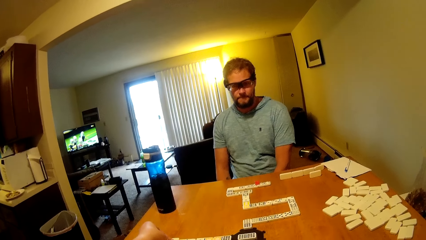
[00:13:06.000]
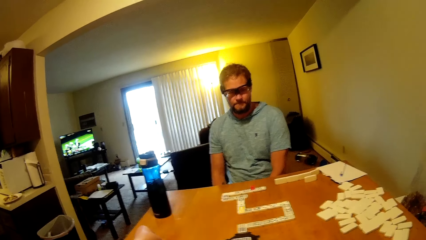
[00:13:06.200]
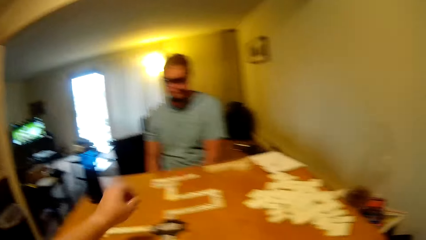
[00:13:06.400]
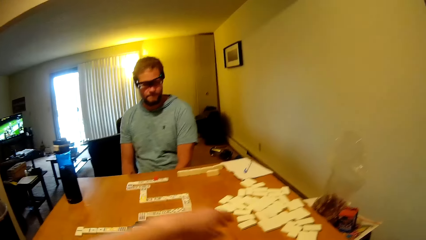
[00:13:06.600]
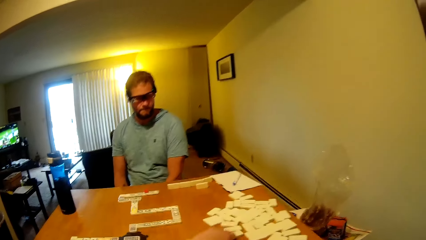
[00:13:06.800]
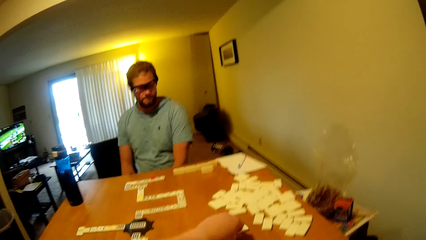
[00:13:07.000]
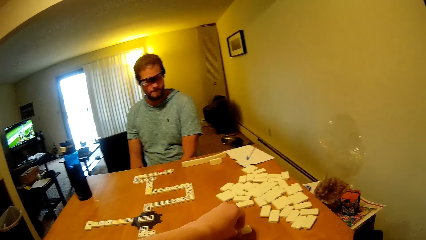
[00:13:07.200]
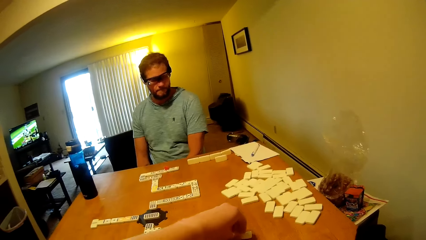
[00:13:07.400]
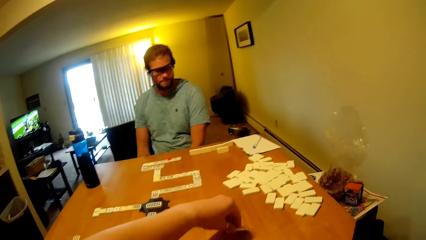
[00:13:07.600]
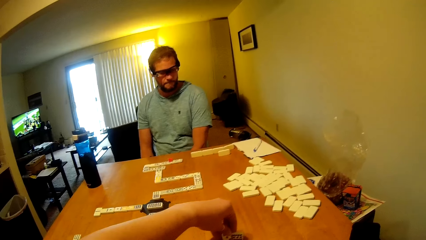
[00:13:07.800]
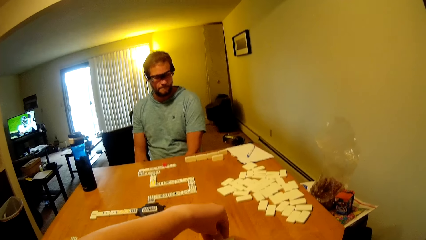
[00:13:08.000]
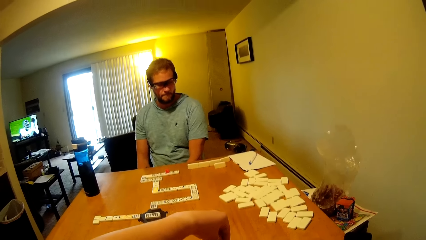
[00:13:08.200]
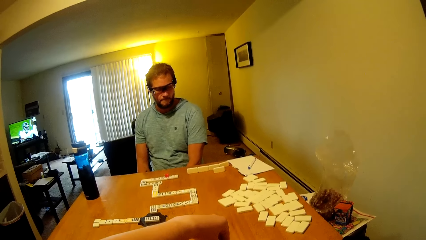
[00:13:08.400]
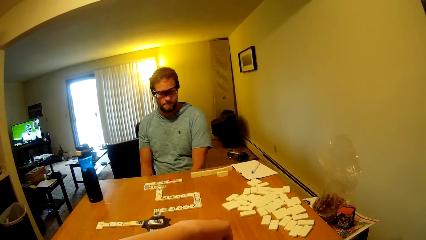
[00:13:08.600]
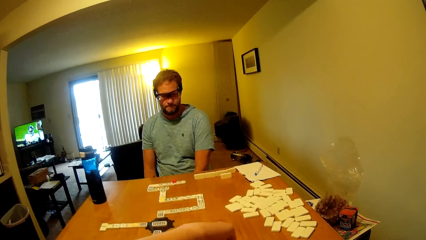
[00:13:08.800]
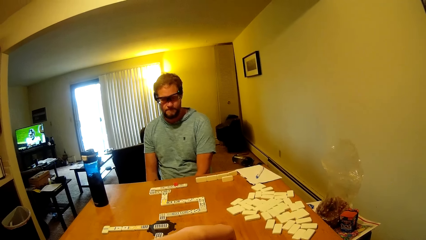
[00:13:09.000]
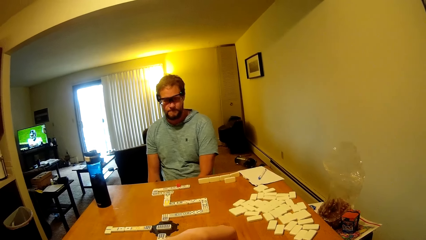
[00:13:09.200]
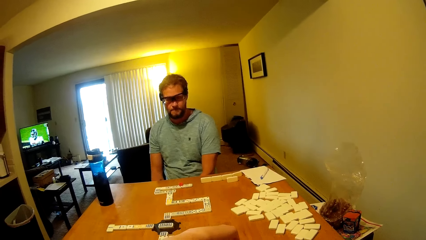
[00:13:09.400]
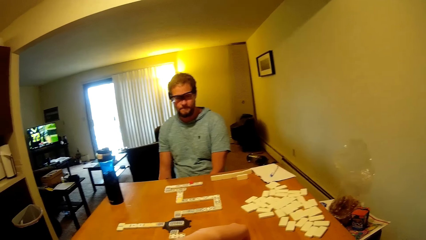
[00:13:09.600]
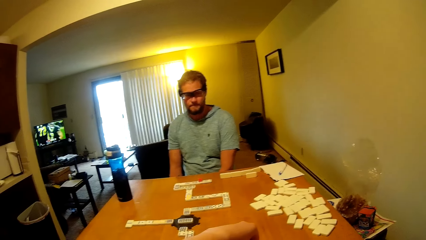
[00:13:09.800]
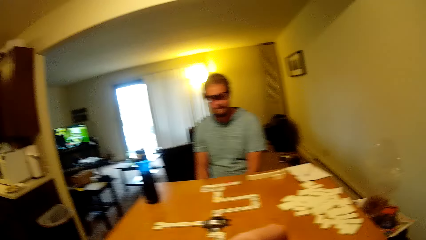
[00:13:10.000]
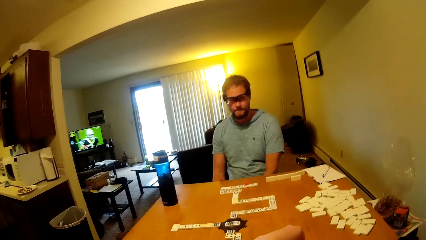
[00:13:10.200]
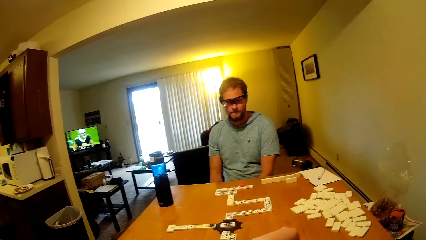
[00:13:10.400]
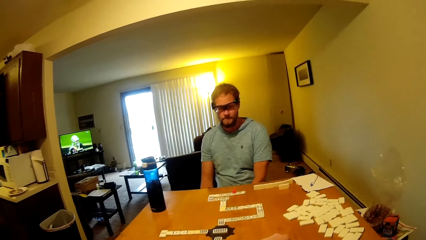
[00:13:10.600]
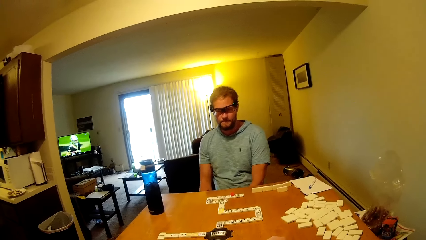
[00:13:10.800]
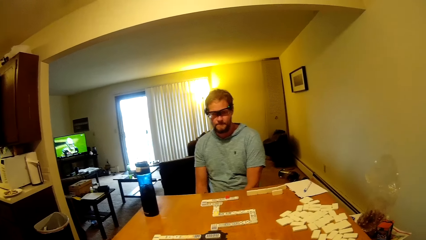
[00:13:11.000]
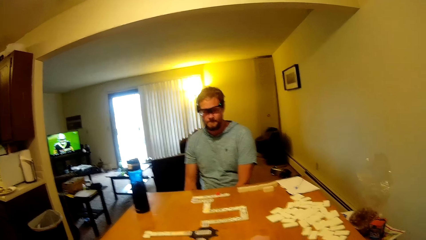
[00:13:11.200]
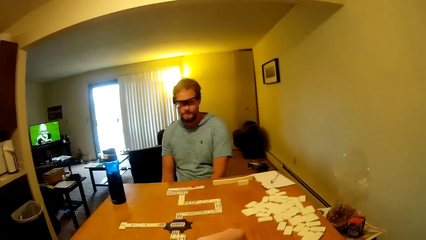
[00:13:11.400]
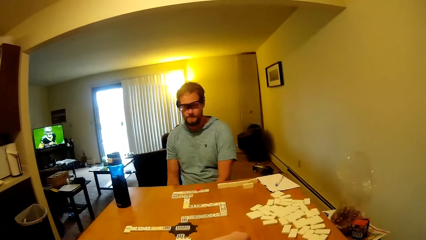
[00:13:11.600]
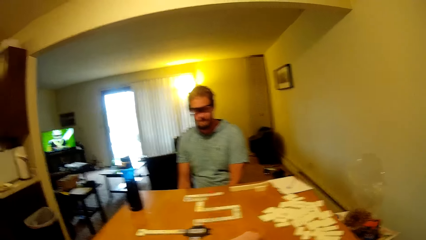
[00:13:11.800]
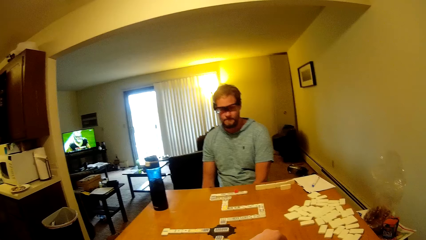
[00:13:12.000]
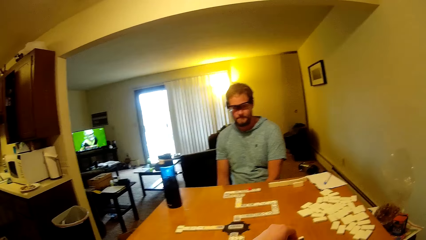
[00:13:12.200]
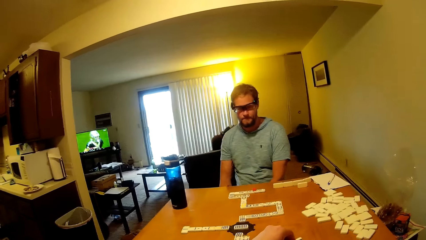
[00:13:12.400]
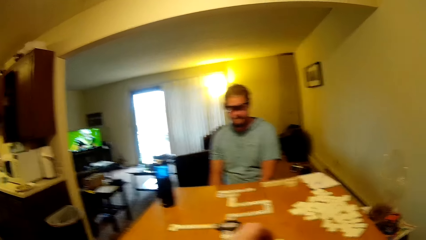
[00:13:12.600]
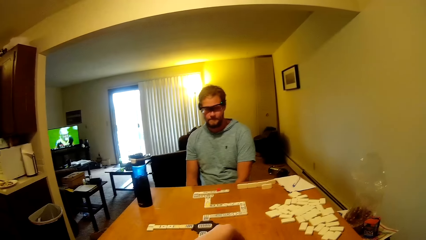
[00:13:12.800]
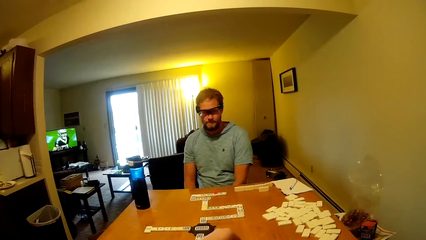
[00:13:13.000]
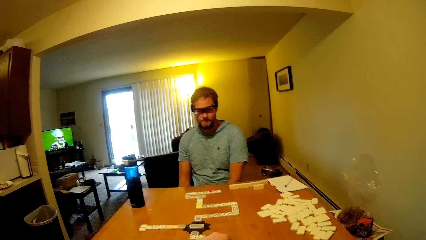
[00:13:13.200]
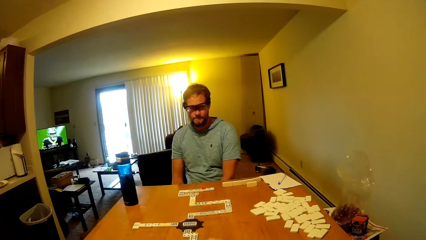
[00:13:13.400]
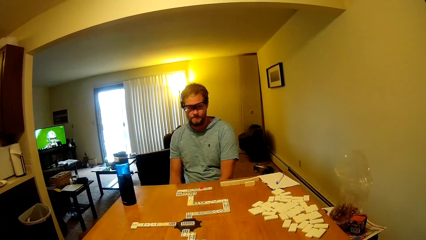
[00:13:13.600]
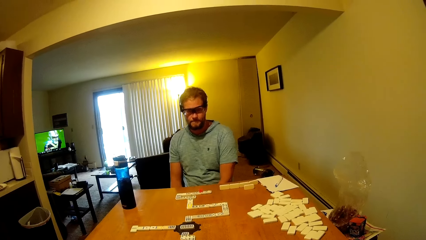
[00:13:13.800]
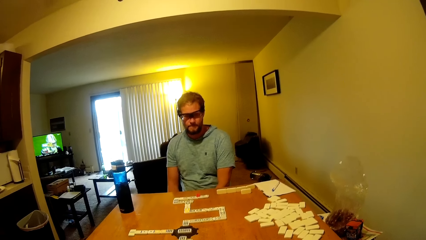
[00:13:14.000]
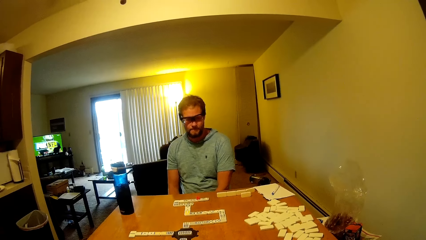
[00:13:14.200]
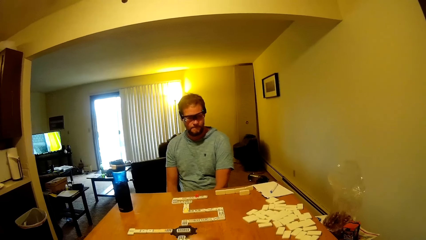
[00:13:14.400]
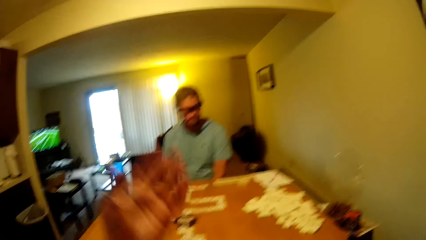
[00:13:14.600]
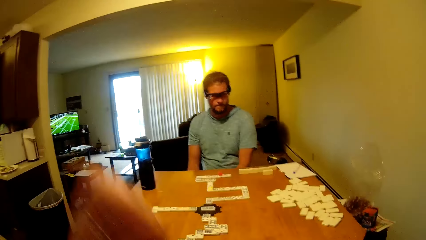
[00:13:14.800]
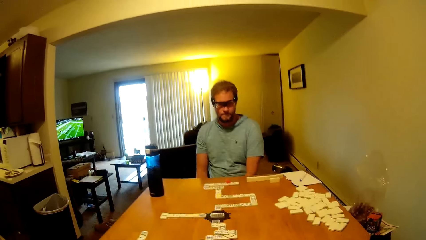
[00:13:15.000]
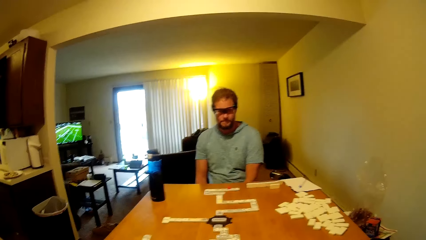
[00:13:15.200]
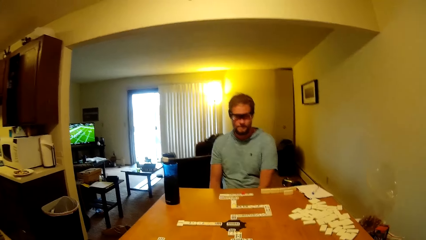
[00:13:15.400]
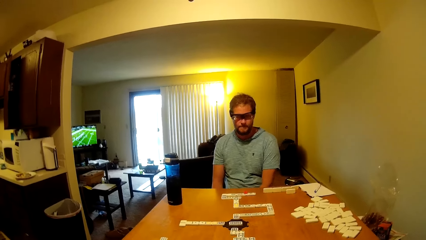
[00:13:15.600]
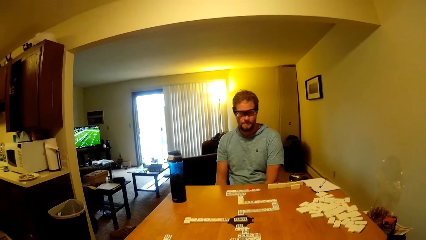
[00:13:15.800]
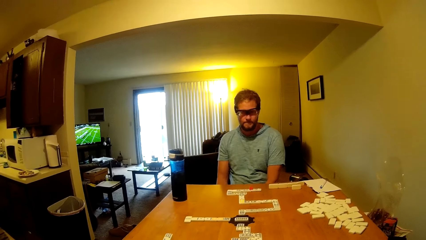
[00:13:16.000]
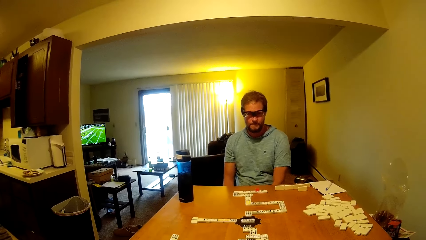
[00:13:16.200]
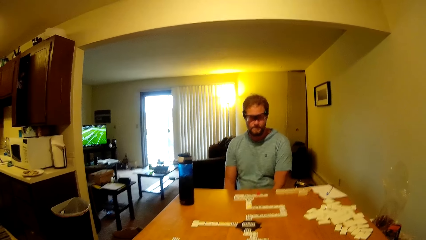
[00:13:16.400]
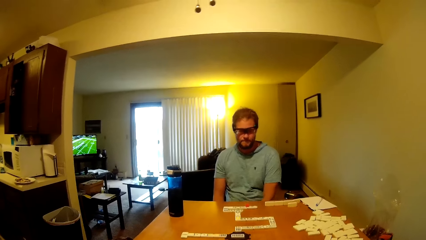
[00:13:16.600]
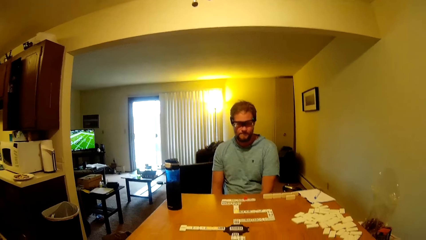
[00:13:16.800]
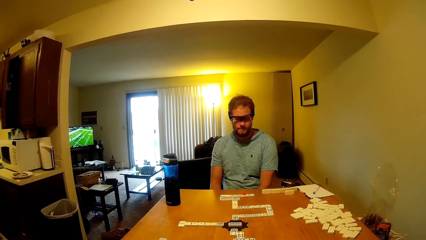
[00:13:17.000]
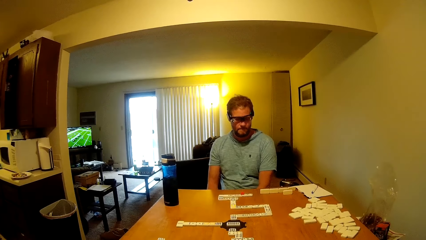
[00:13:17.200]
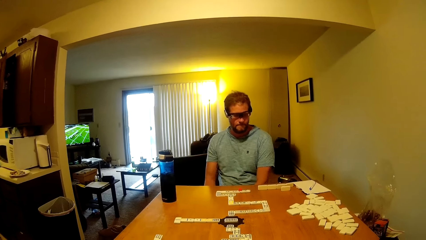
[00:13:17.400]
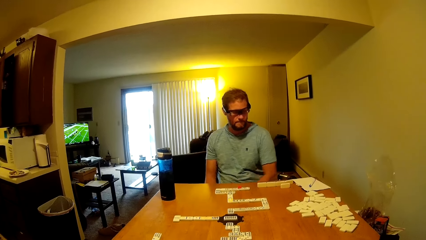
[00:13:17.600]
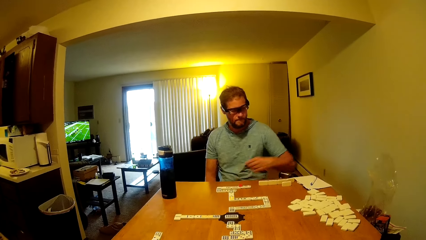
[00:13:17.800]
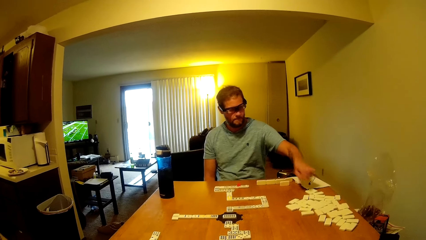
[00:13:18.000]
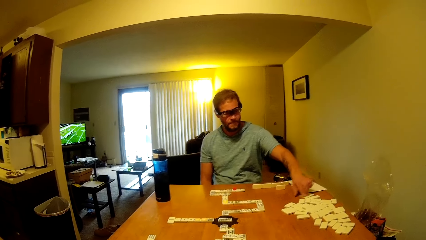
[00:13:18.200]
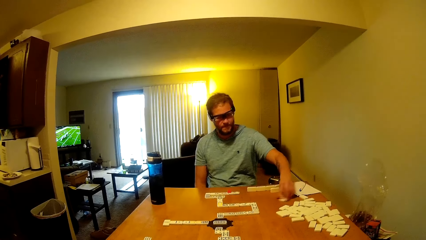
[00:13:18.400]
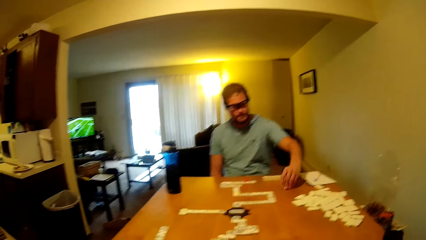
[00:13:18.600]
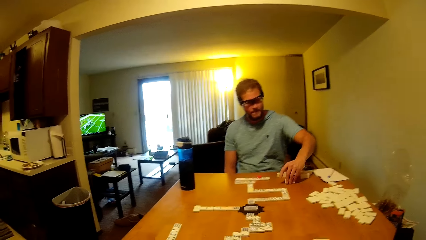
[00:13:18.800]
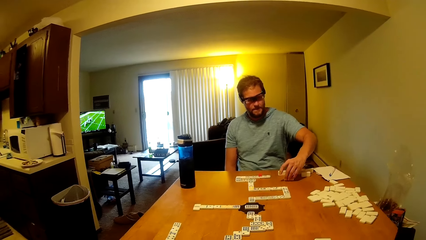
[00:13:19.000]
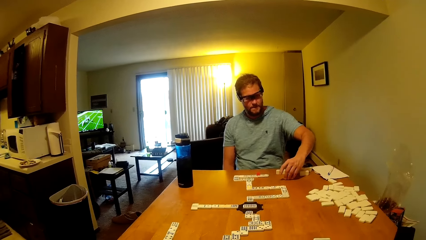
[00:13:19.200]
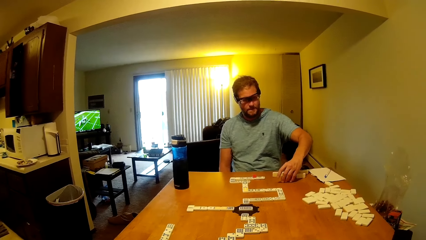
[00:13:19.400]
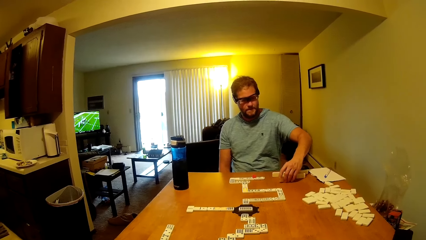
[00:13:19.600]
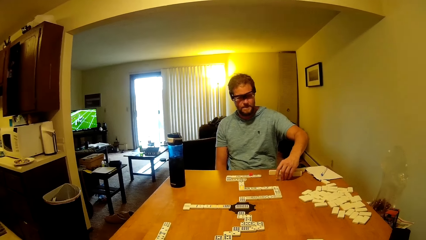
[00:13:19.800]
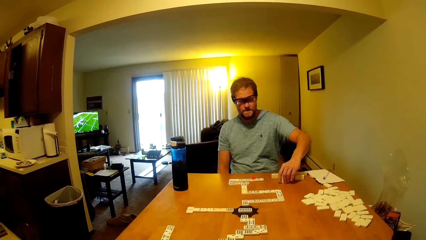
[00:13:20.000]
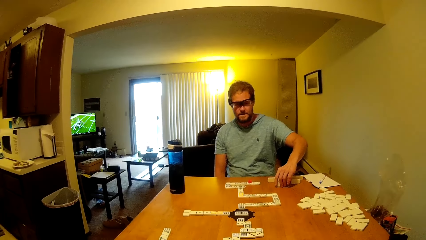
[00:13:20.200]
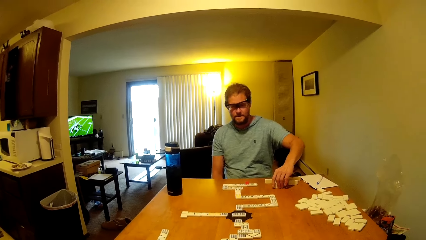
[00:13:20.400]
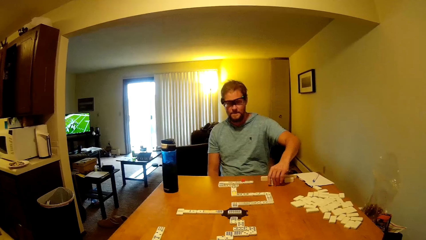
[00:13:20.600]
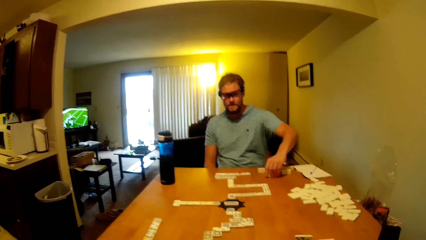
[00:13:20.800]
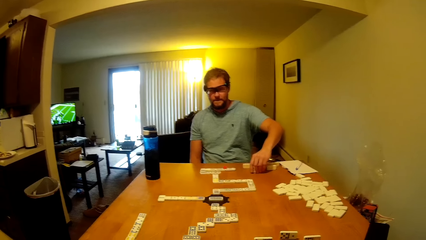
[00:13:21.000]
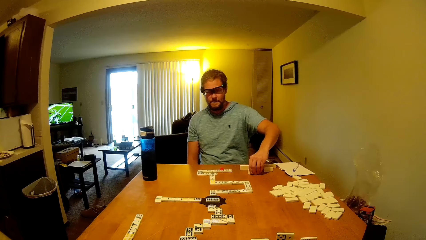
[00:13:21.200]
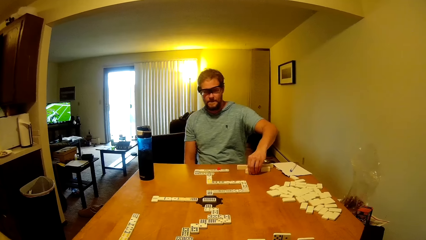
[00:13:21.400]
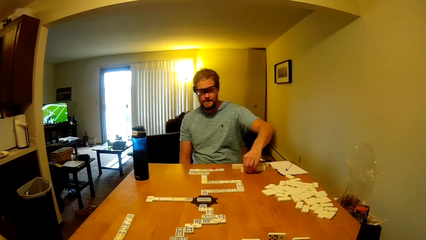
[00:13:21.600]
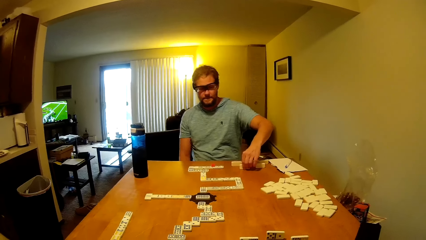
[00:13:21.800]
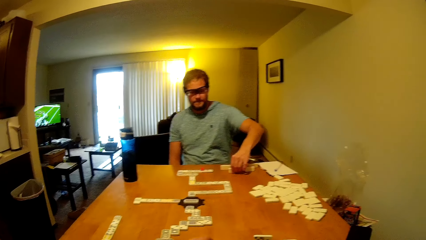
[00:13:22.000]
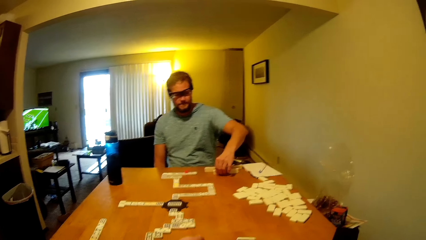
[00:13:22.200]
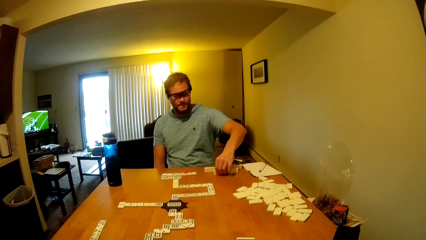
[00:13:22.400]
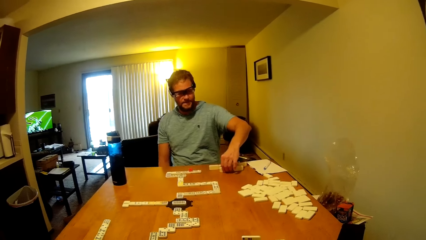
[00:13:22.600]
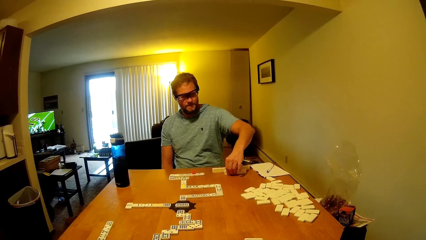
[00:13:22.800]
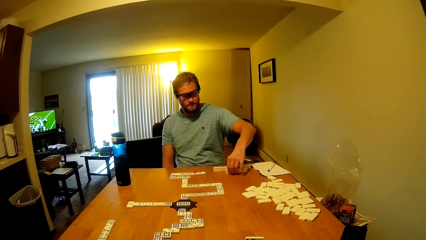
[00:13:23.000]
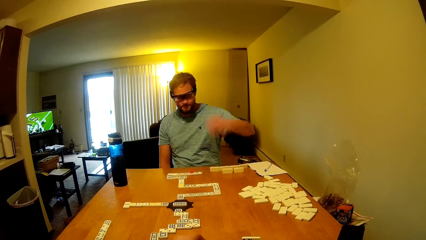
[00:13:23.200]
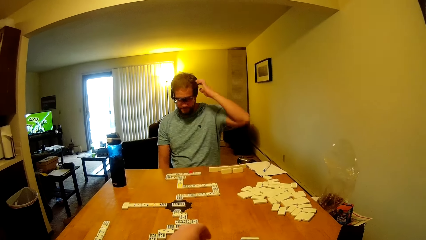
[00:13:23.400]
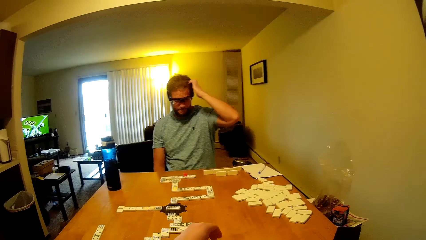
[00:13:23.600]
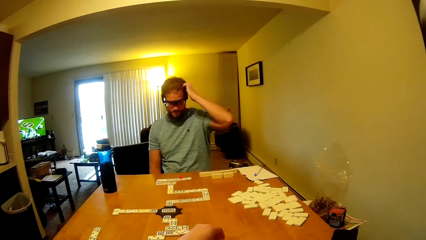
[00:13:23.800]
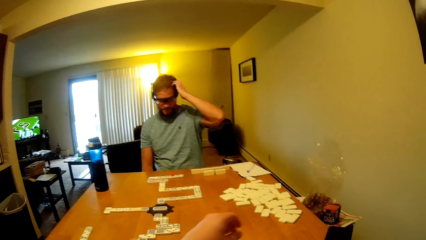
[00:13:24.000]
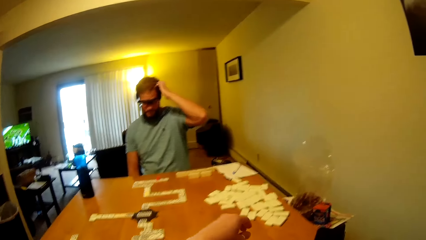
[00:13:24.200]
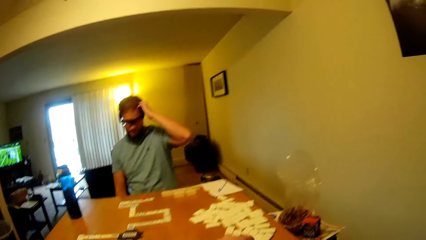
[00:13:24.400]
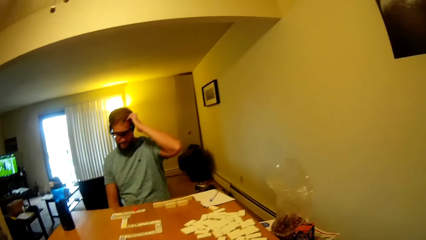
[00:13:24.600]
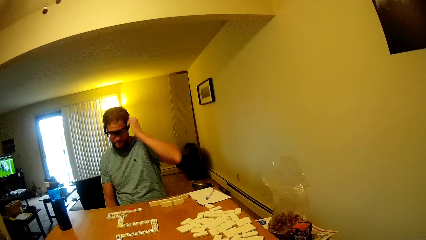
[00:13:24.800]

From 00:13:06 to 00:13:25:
The camera wearer places the word board on the table. They play a dominoes piece. They pick the word board from the table. They place the word board on the table. They move the dominoes piece. A man moves the word board. The man moves the dominoes piece.
